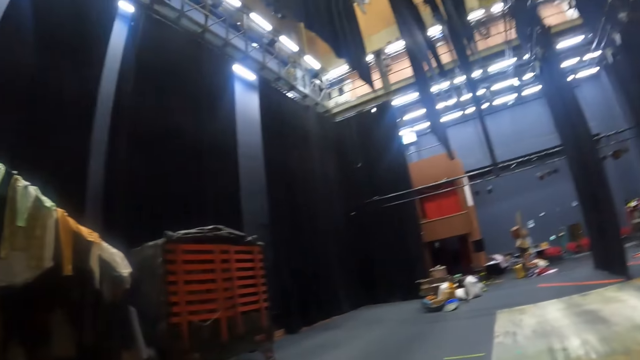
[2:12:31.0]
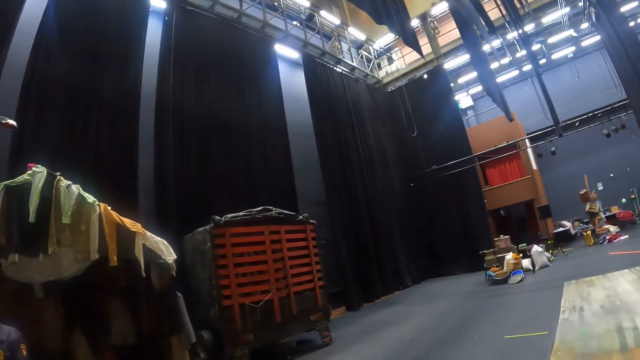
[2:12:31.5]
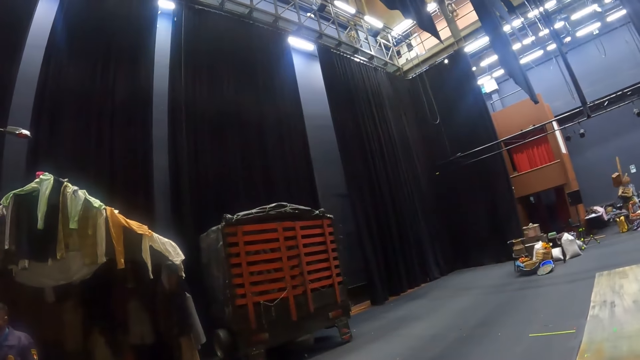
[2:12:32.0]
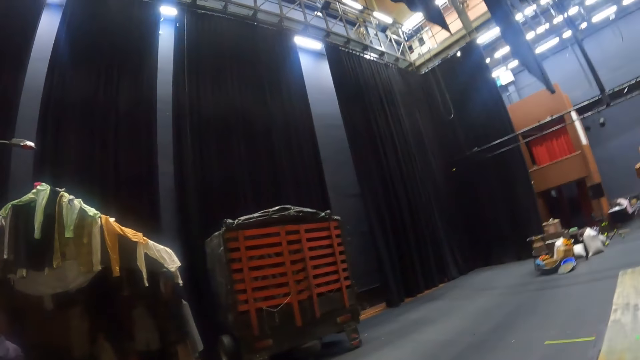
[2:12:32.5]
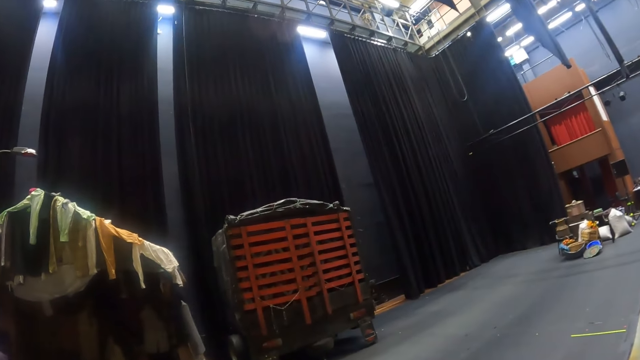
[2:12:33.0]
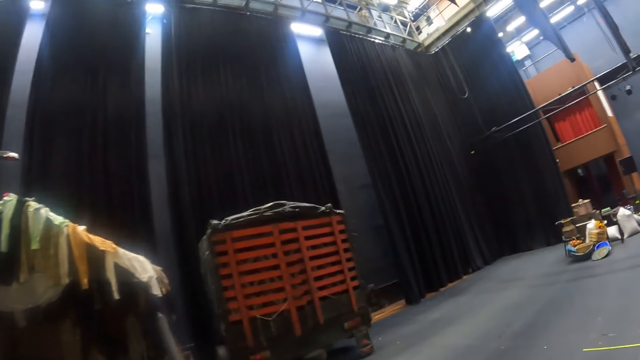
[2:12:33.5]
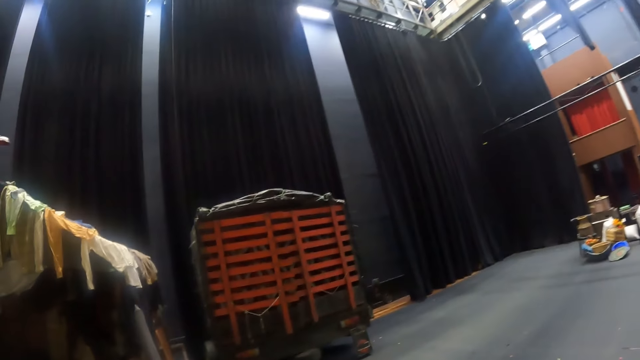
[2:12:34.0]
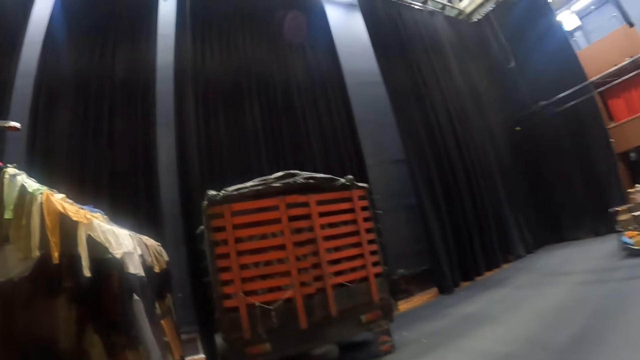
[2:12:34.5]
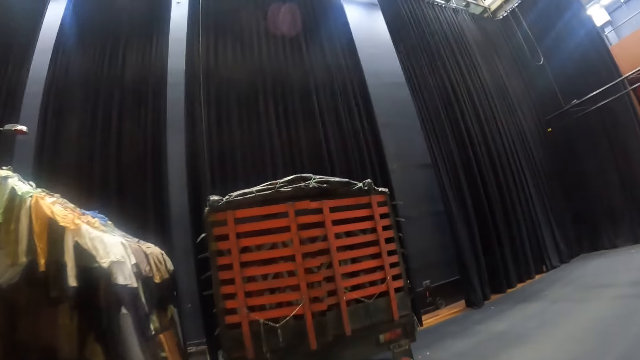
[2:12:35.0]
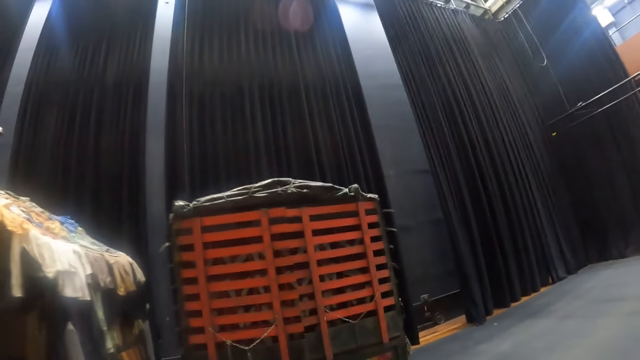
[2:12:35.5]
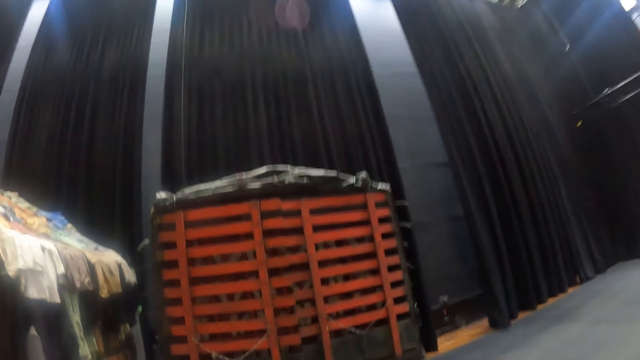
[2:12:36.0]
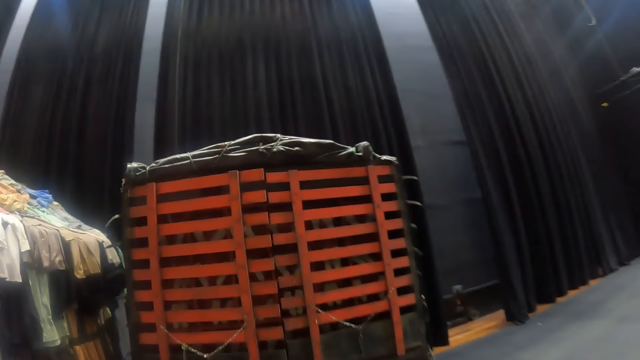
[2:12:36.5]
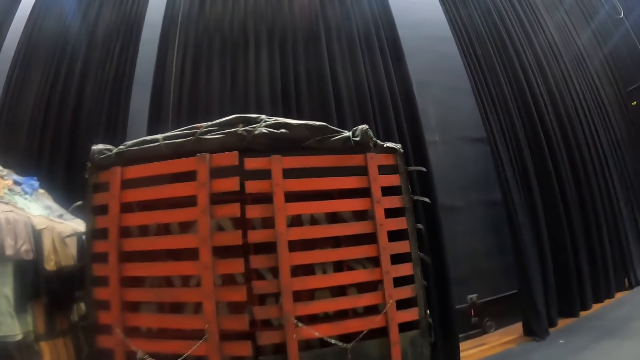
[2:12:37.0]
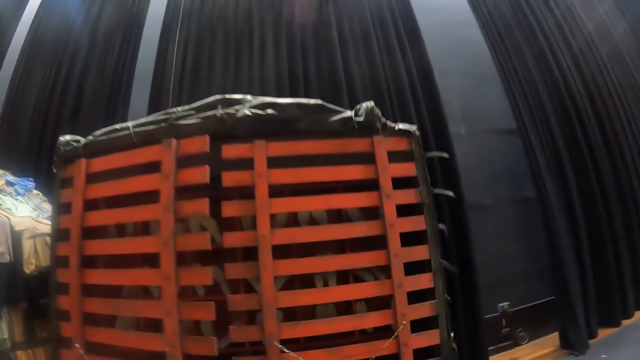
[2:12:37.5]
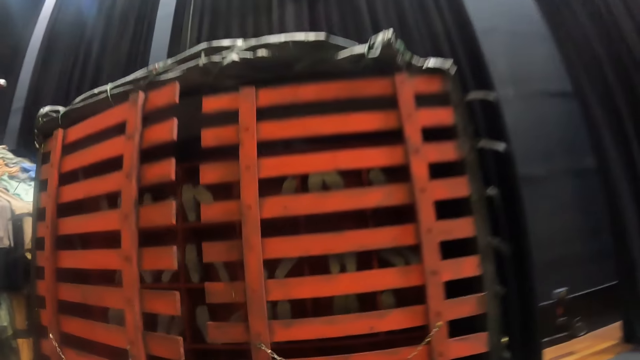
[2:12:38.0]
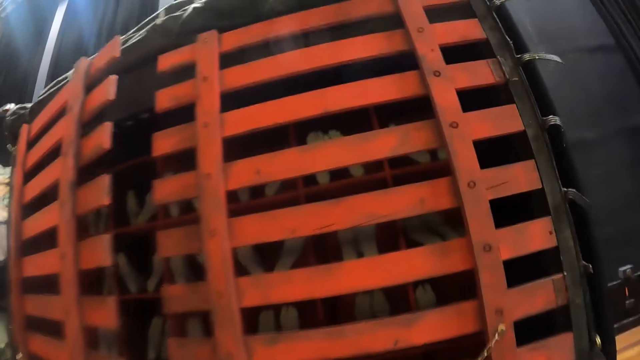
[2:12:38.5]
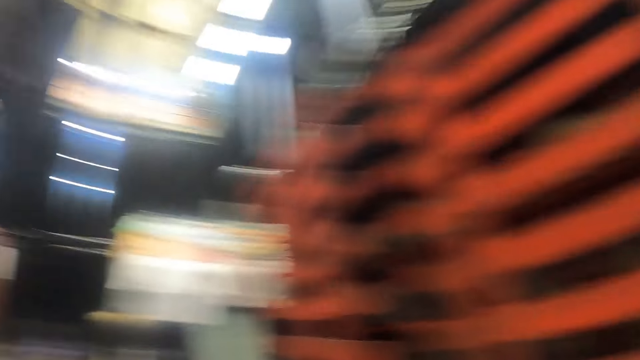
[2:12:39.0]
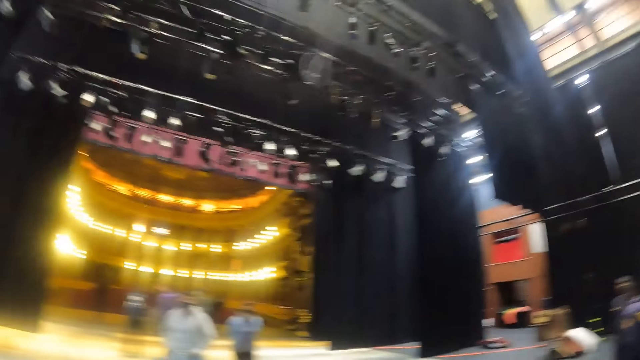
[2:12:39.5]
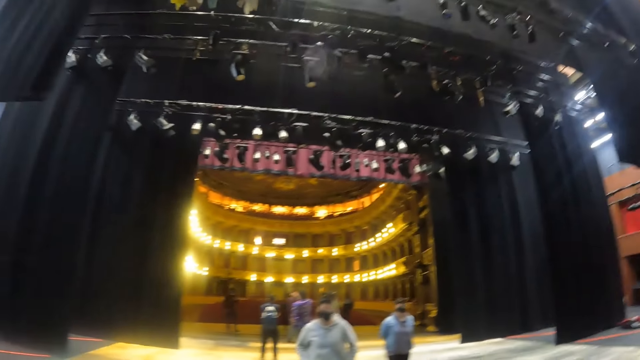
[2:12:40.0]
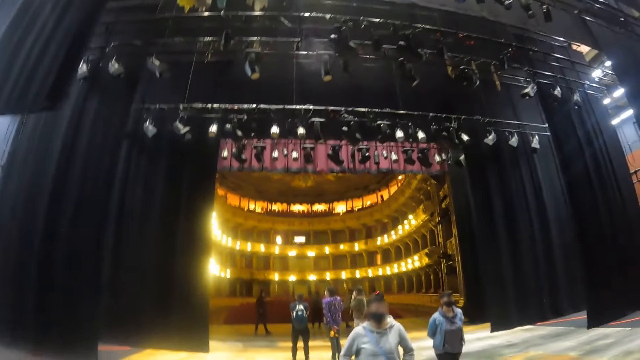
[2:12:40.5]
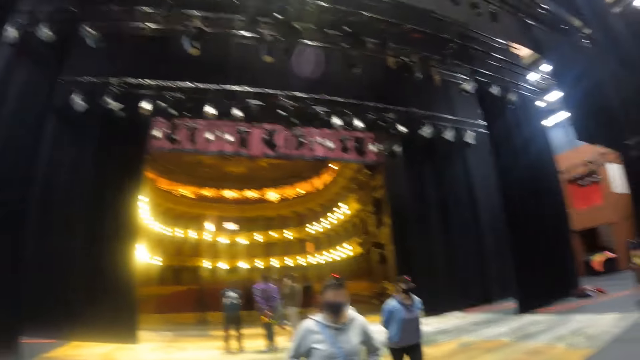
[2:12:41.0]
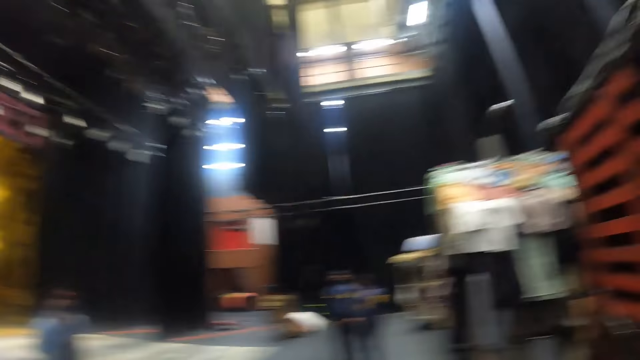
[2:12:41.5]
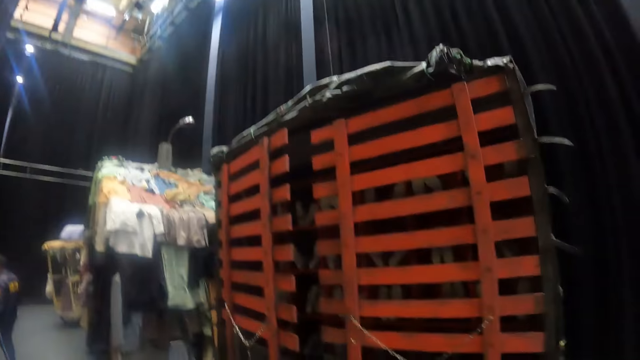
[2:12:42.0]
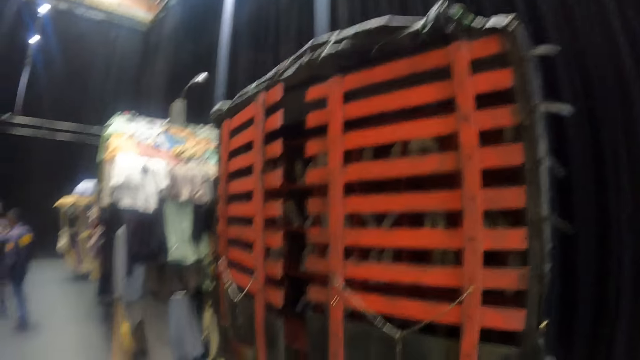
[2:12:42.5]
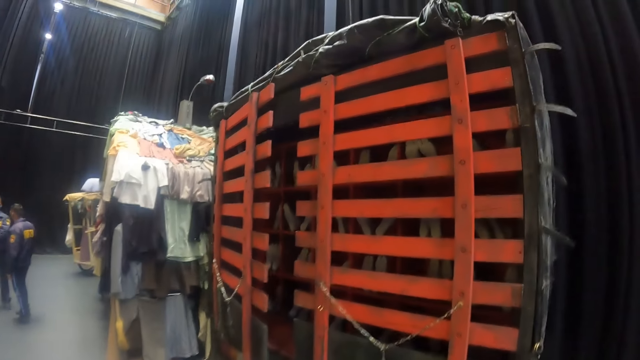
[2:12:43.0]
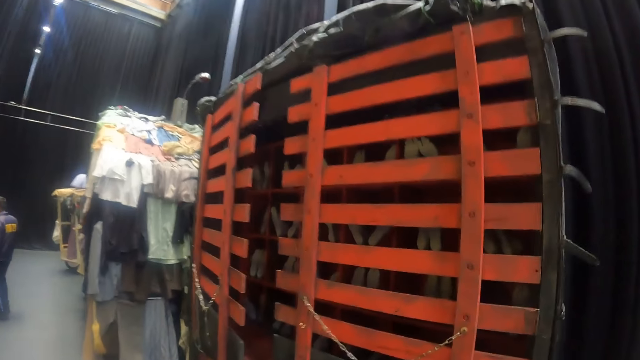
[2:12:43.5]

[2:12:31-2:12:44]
The camera wearer walks around the stage. They walk around.

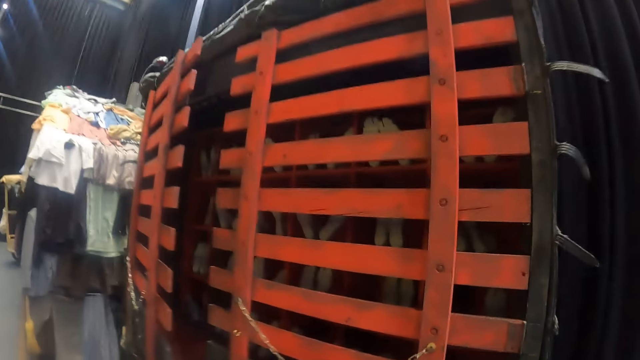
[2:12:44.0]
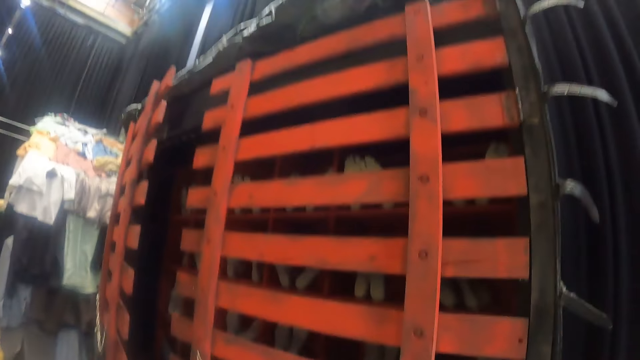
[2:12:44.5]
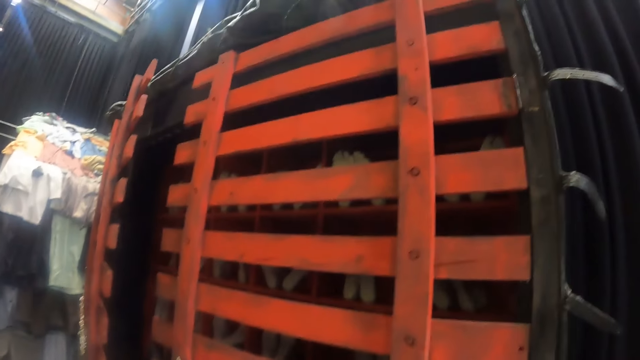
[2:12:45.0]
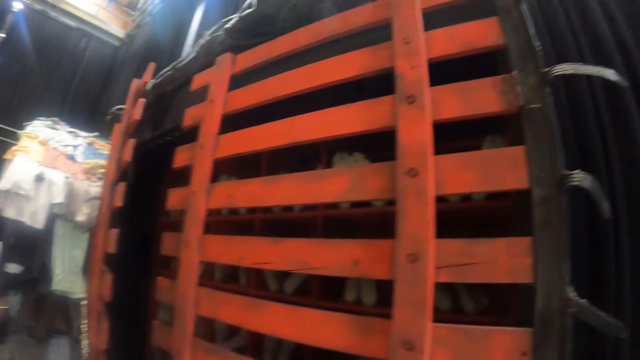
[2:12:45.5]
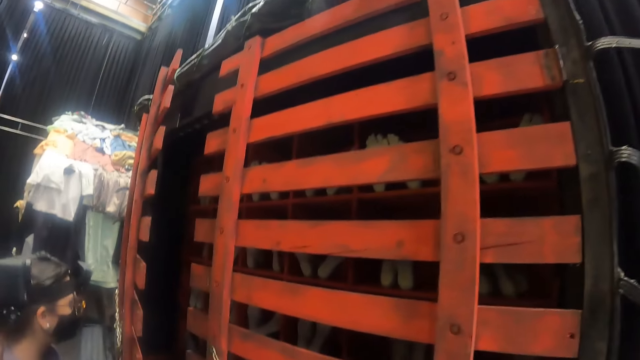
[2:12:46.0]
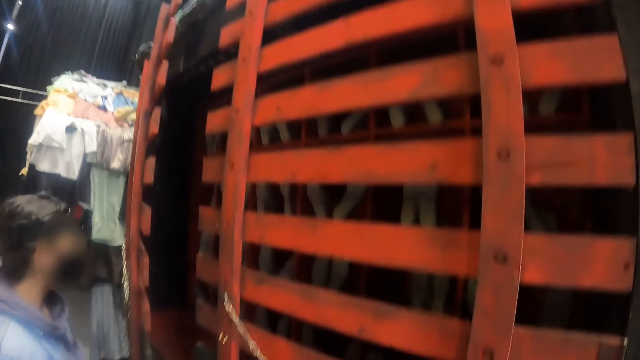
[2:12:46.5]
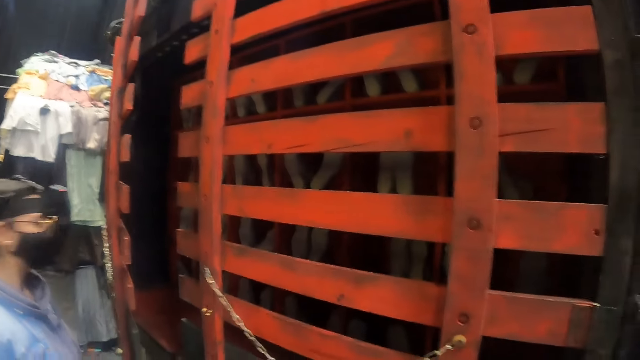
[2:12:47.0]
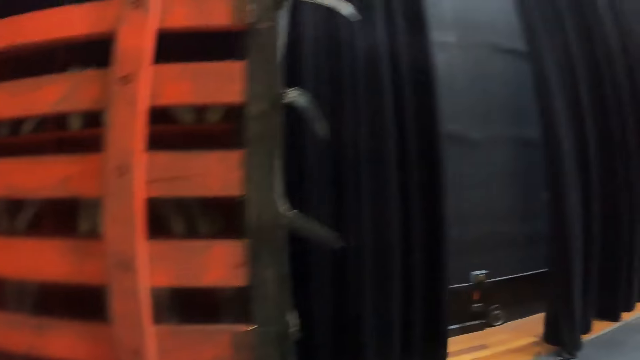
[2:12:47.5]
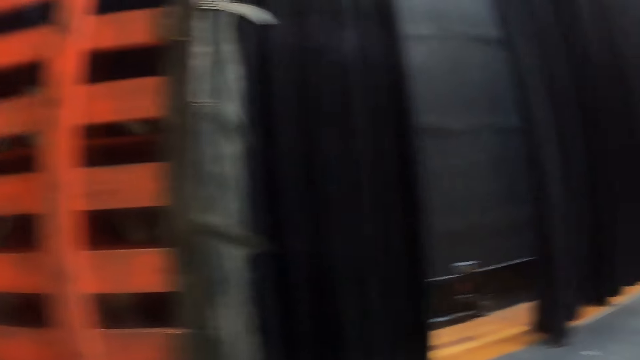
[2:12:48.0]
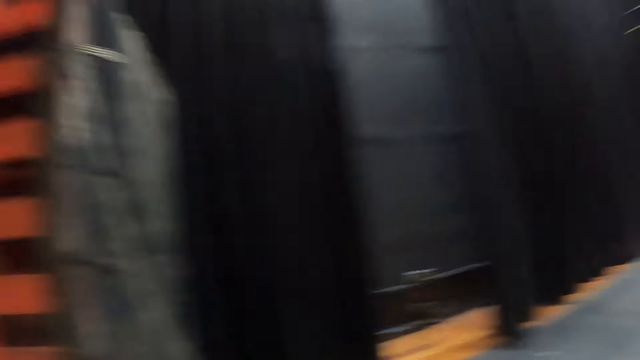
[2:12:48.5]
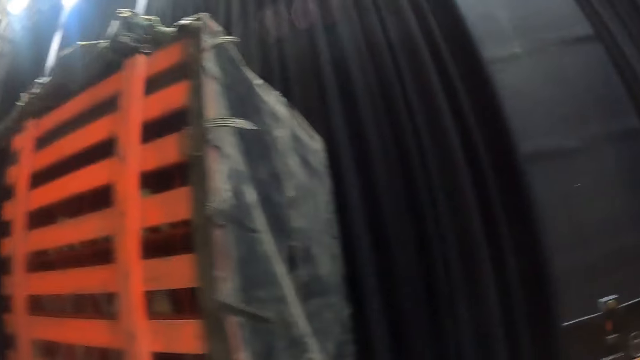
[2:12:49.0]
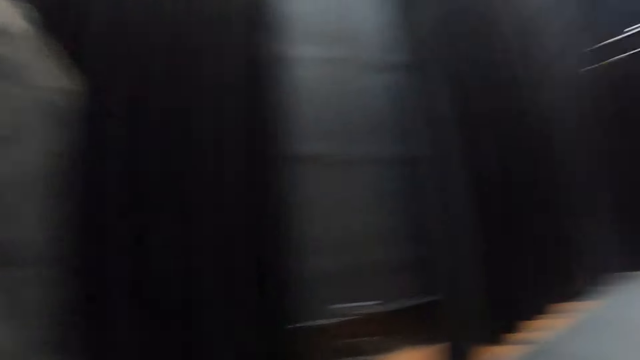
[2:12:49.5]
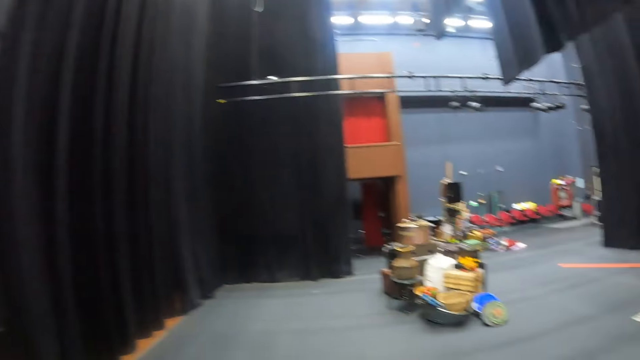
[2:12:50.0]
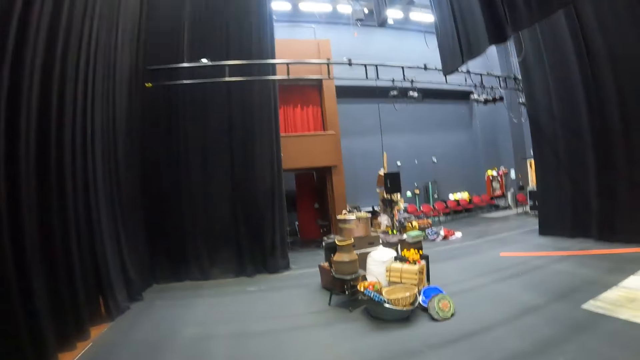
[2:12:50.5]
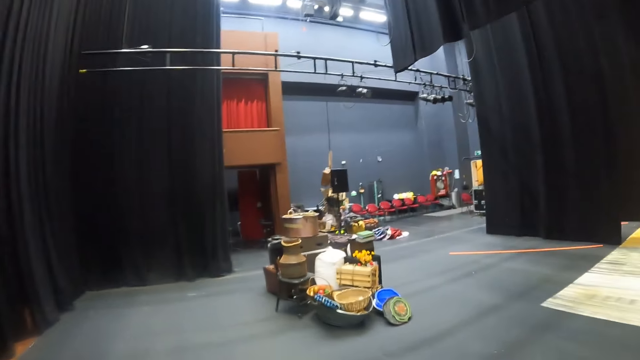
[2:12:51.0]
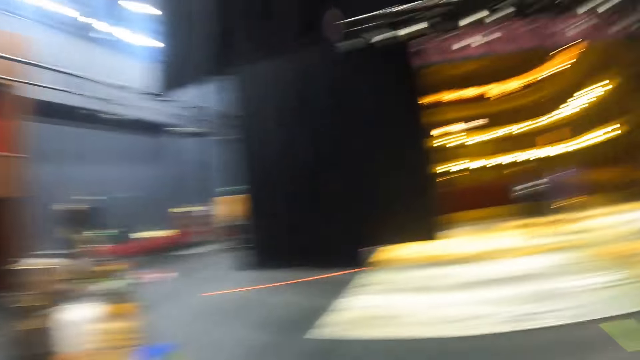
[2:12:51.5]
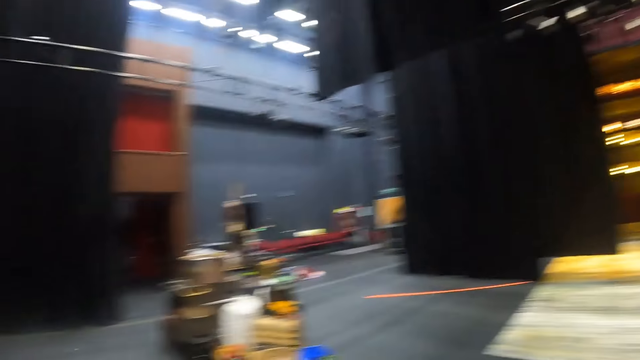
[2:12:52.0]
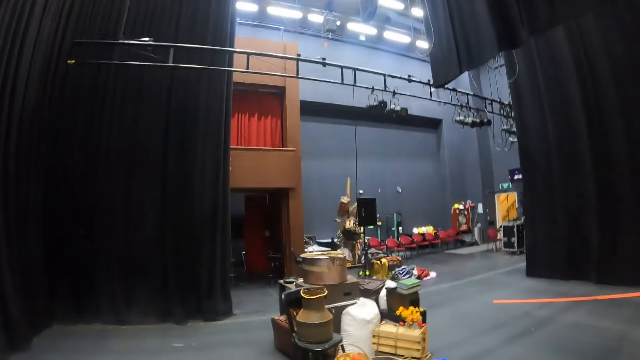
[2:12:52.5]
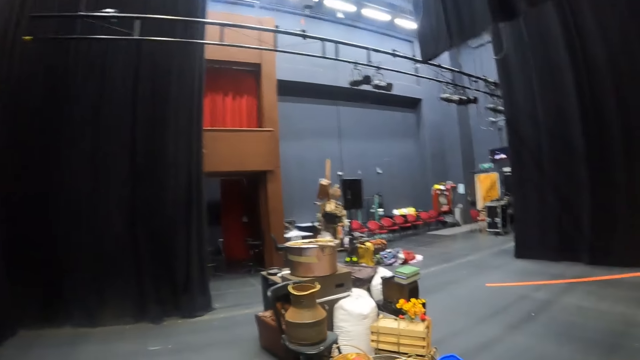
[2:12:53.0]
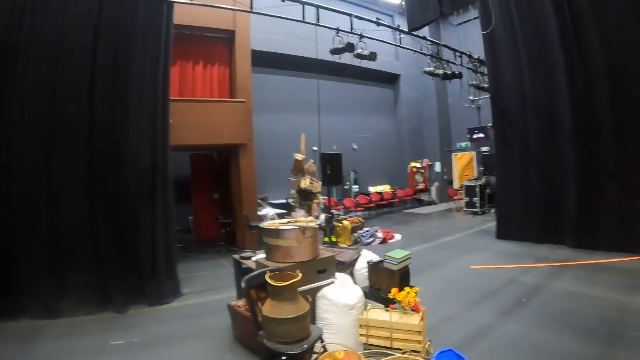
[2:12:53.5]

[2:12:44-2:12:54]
The camera wearer walks around the stage.
